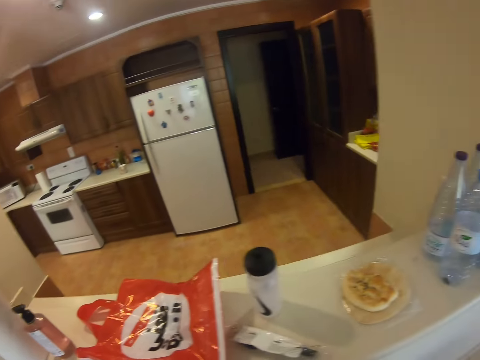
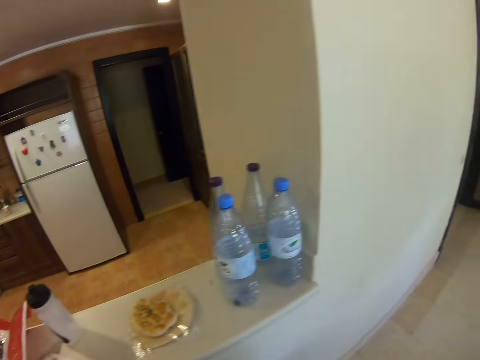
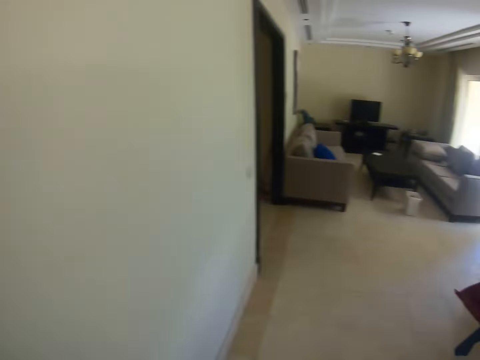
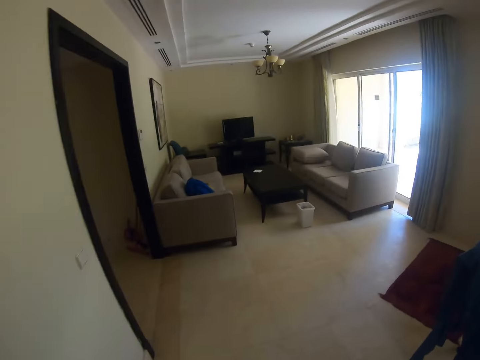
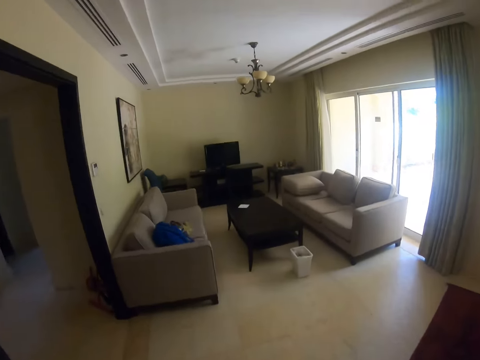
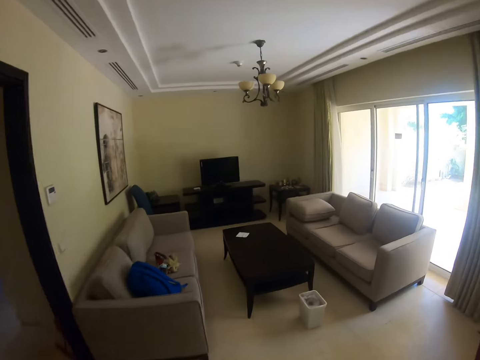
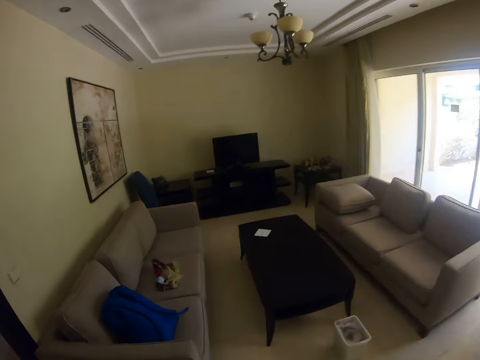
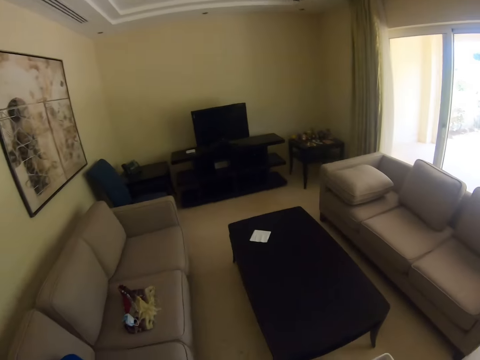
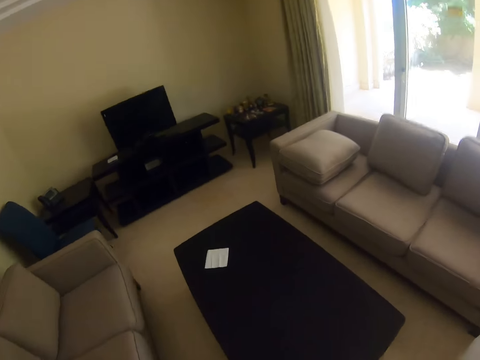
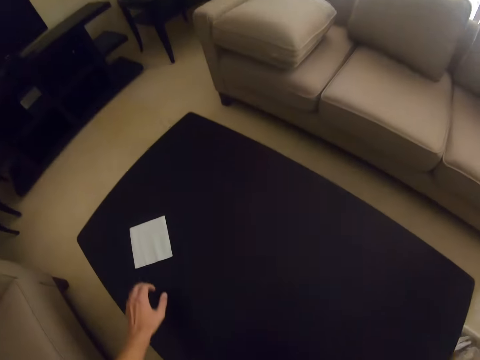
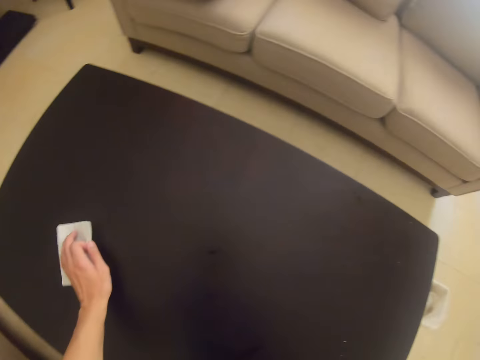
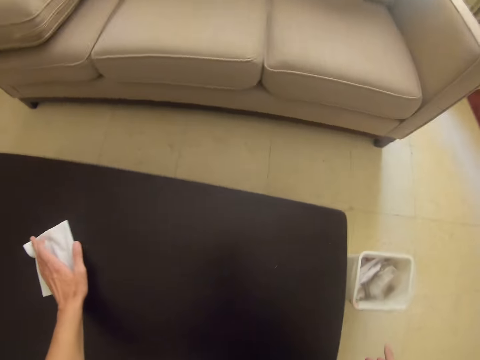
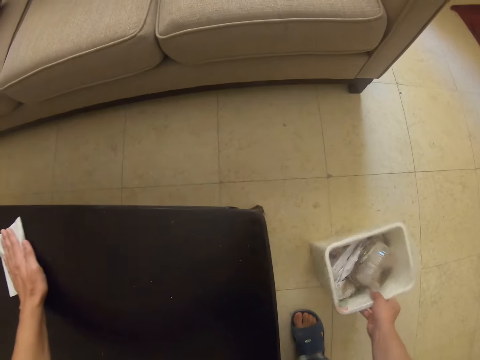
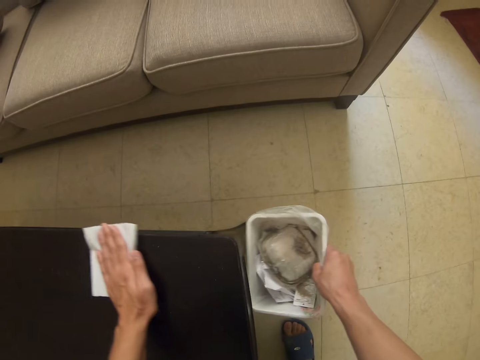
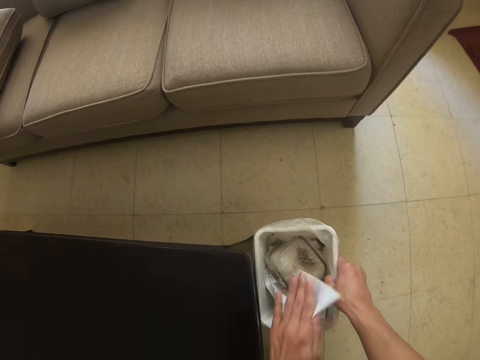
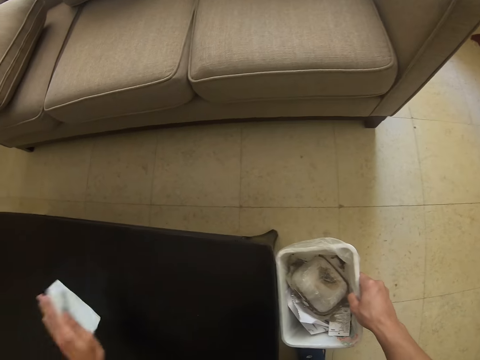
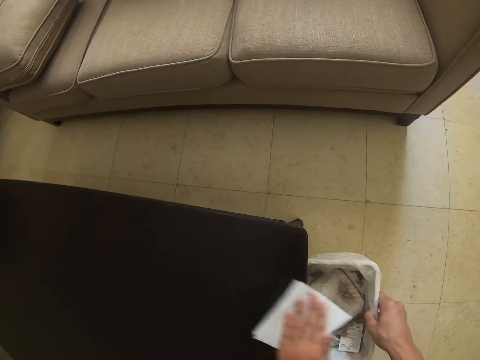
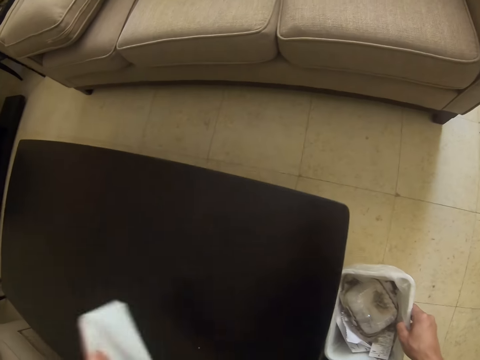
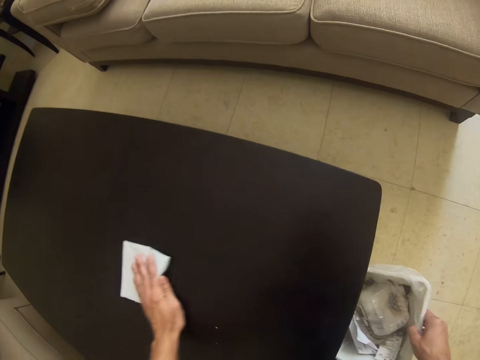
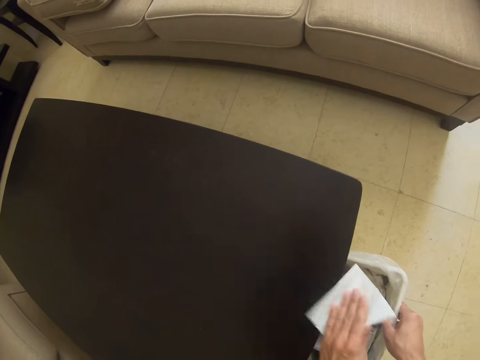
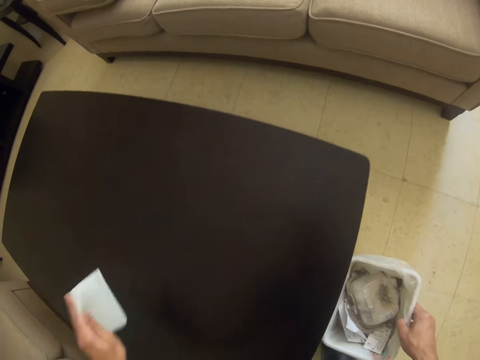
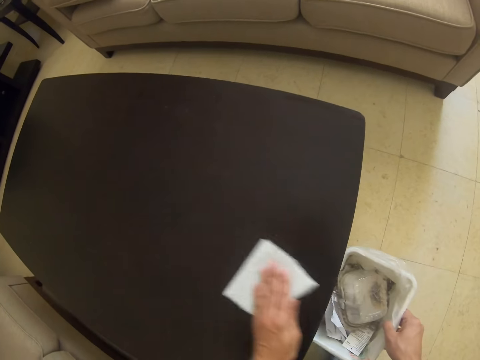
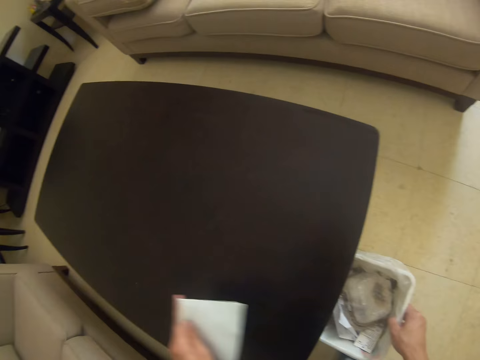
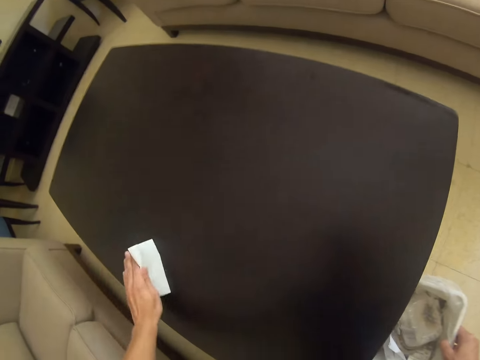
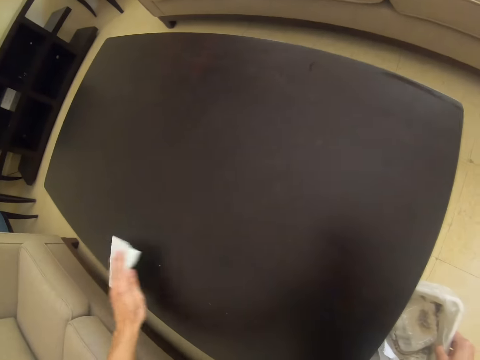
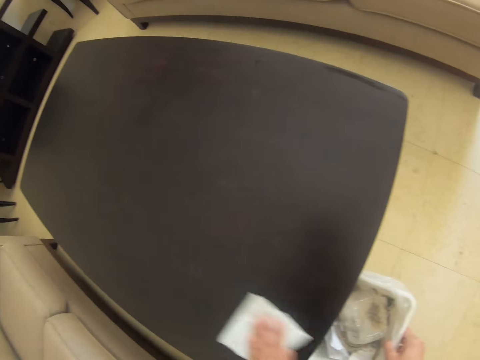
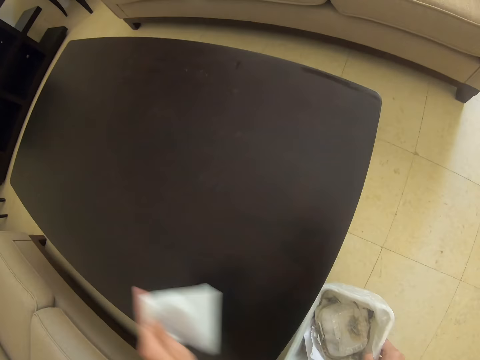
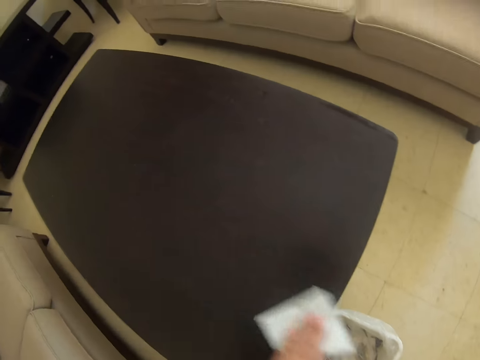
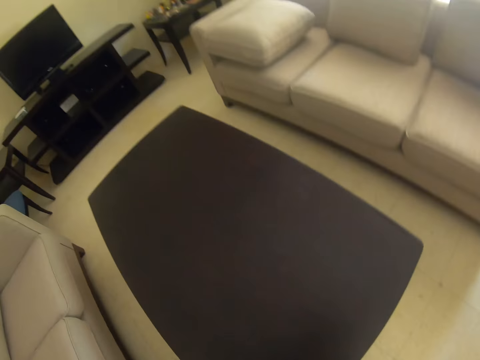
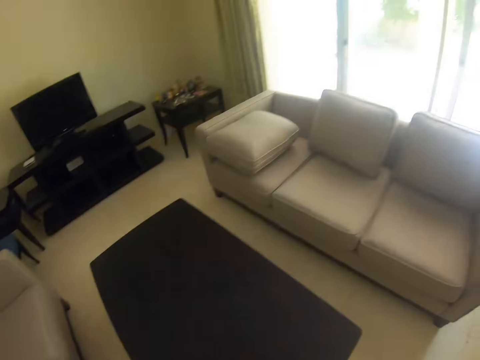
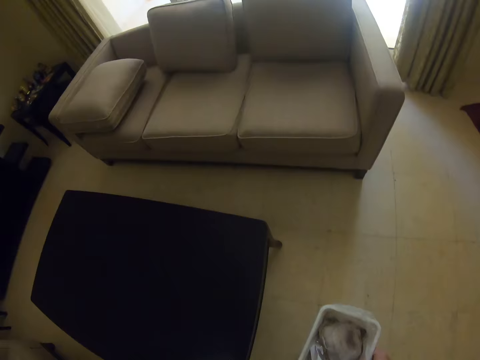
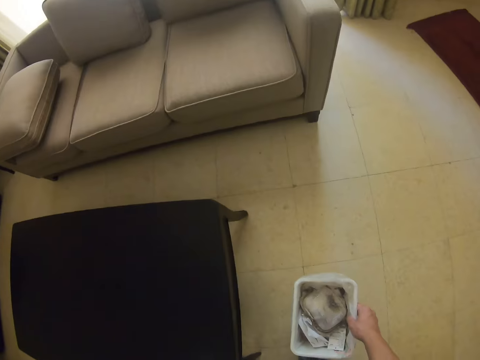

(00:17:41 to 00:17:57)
The camera wearer puts the kitchen tissue on the kitchen counter. They turn to the side and walk towards the living room area. They hold a table tissue and wipe the table with the table tissue. They put the dirt in the dustbin or dust container. They wipe the table with the table tissue. They put the dust on the dust container. They wipe the table with the table tissue. They turn to the side.

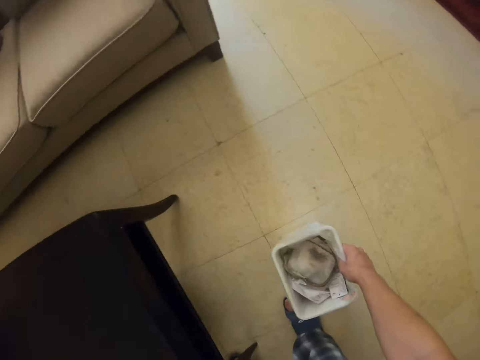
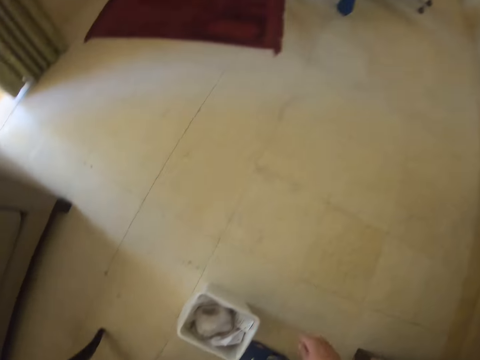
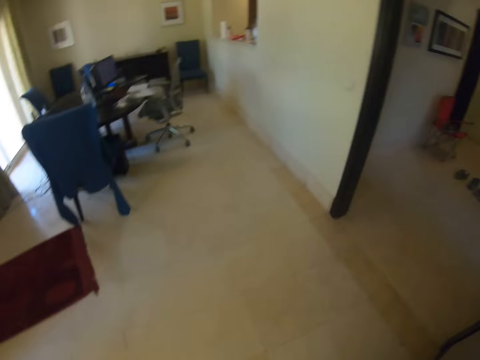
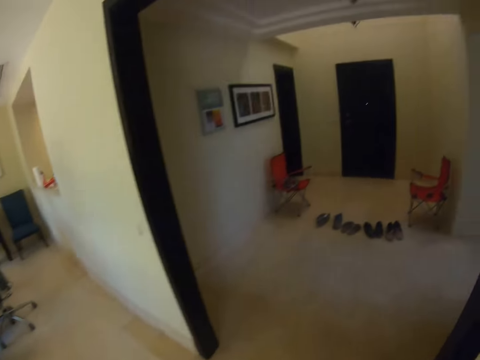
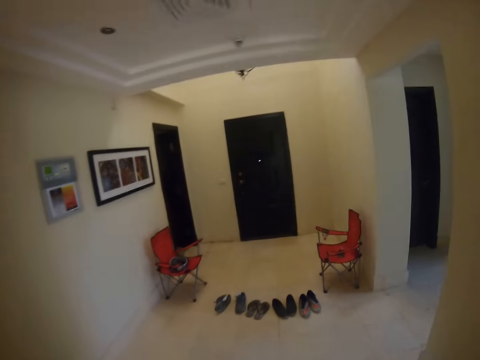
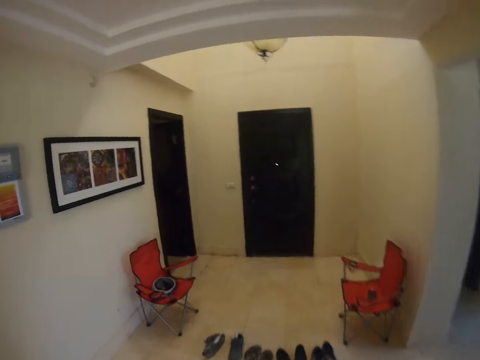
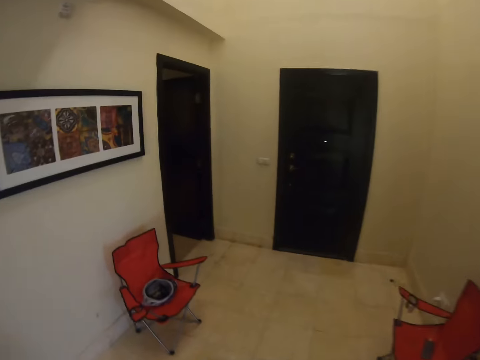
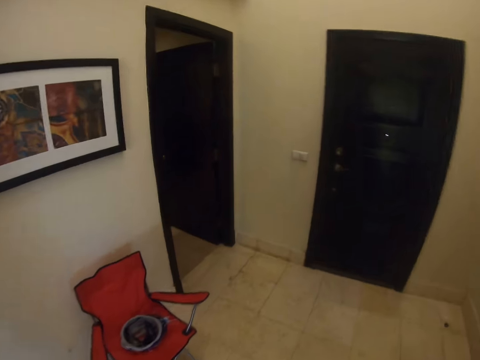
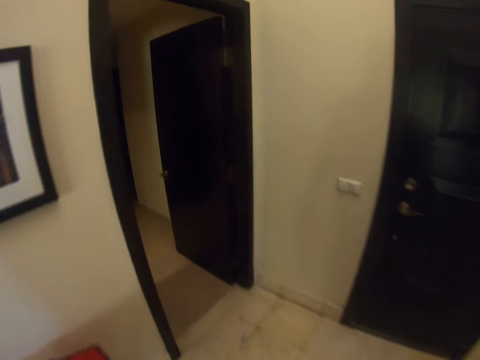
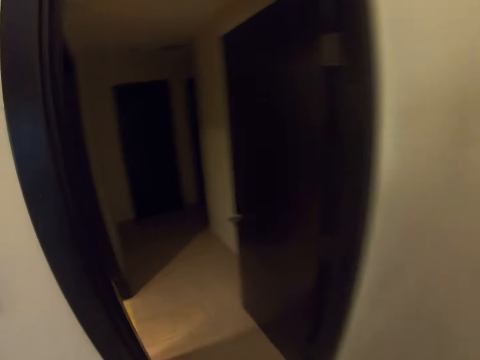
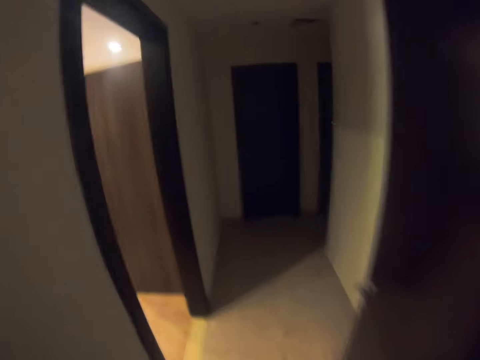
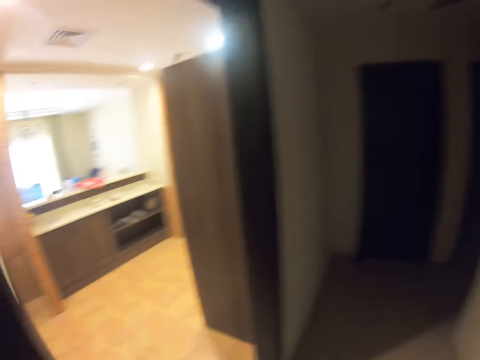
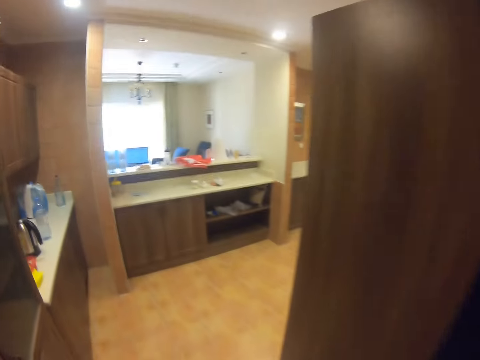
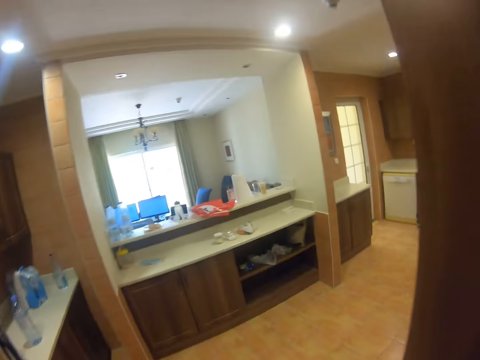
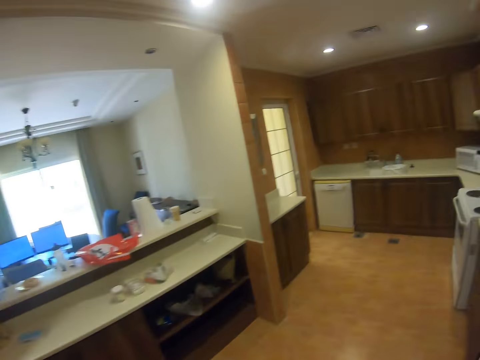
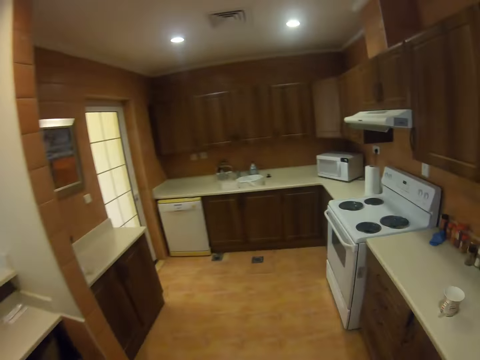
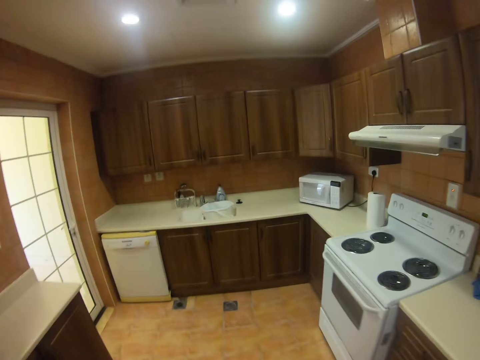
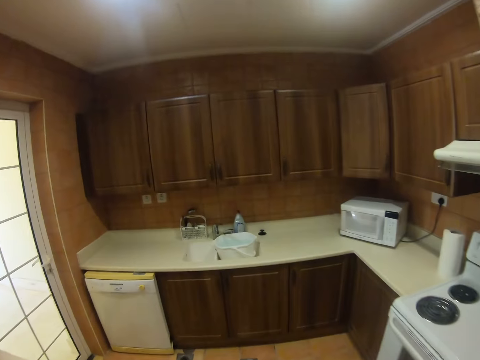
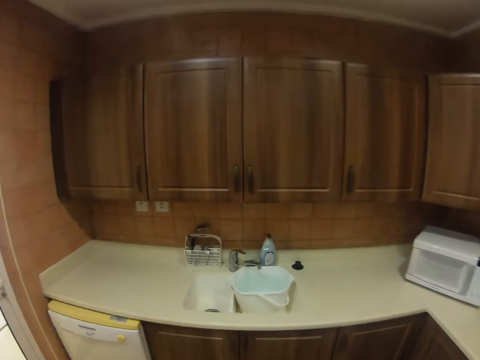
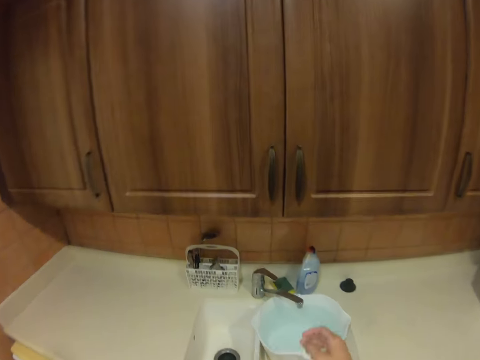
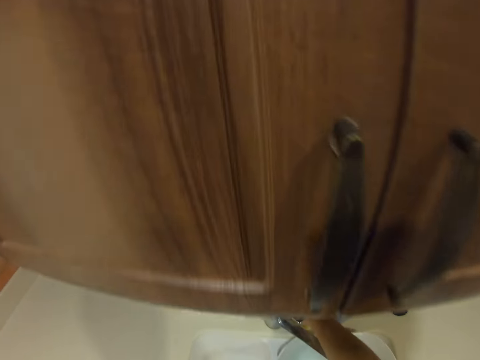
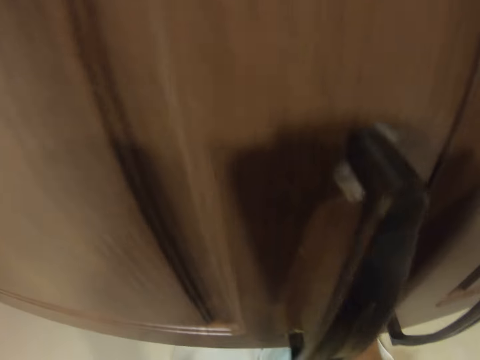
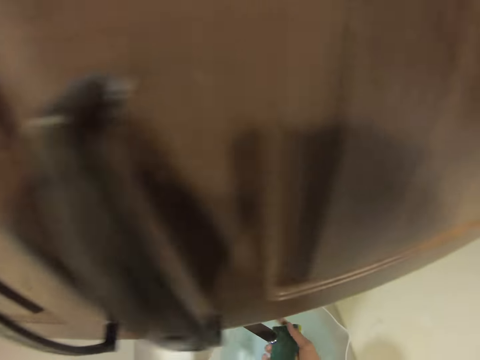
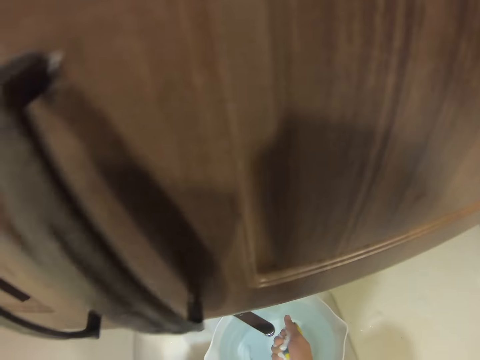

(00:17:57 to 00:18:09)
The camera wearer holds the dust container or dustbin. They put the dustbin on the floor. They turn to the side and walk around the house. They walk into the kitchen and walk around.
